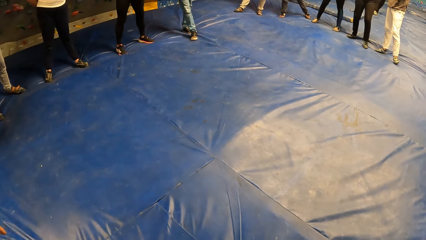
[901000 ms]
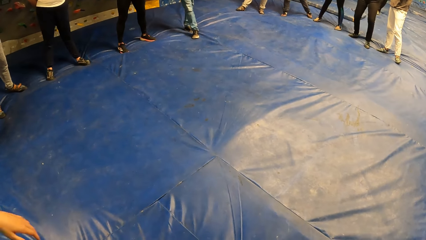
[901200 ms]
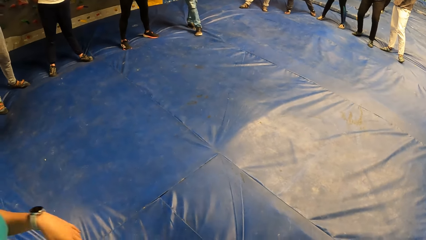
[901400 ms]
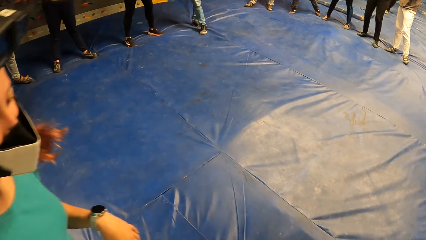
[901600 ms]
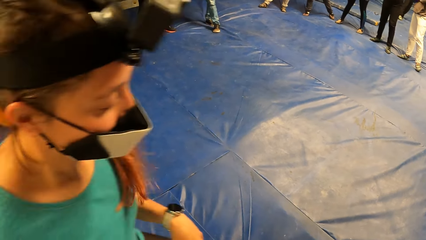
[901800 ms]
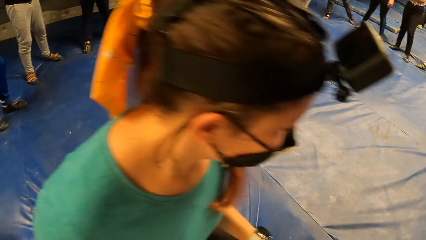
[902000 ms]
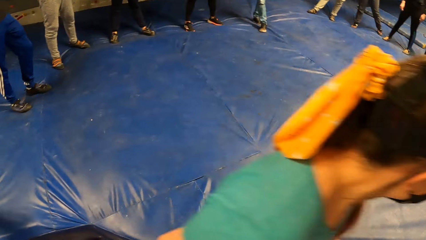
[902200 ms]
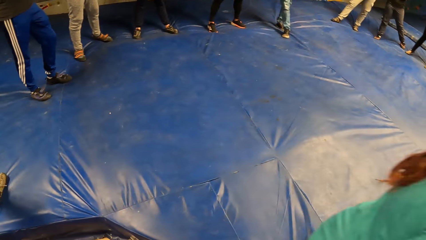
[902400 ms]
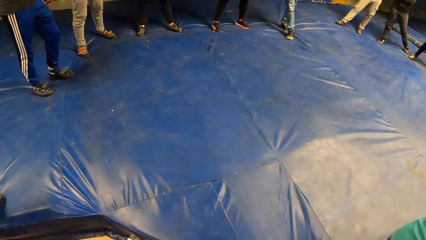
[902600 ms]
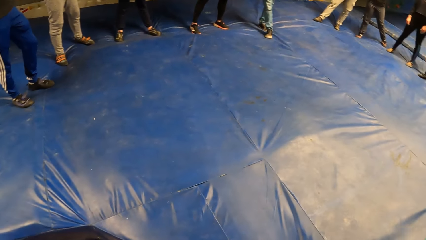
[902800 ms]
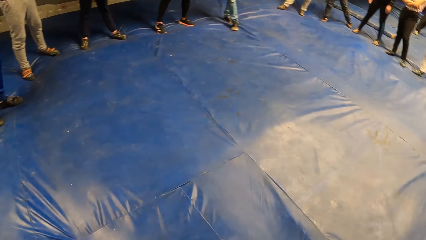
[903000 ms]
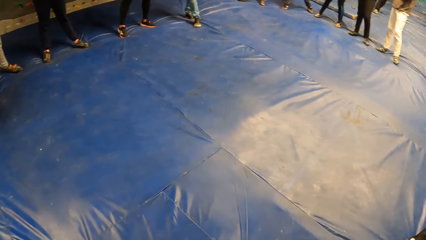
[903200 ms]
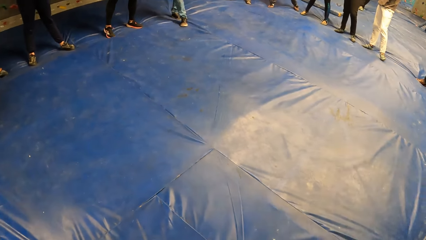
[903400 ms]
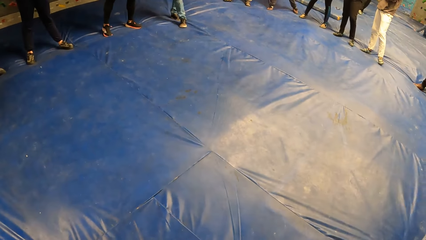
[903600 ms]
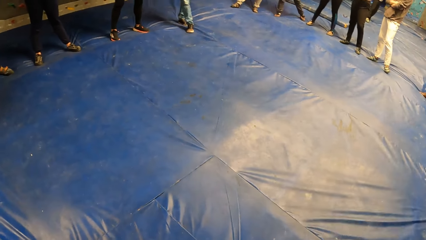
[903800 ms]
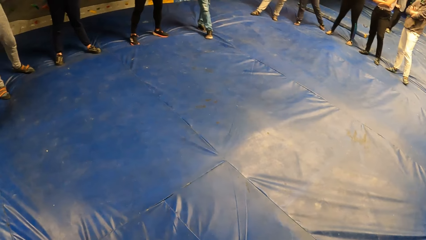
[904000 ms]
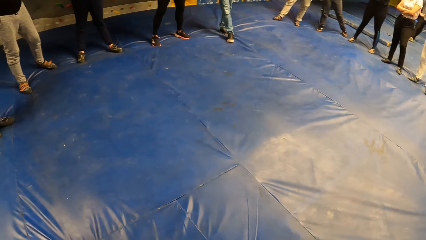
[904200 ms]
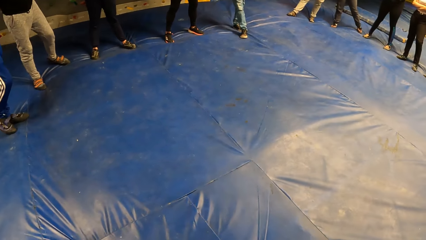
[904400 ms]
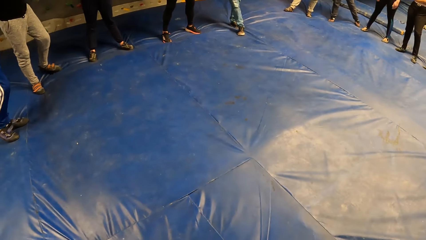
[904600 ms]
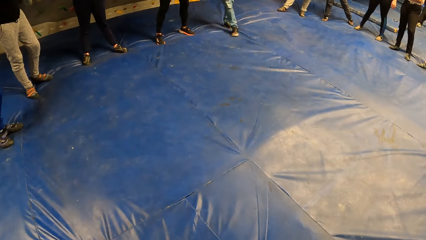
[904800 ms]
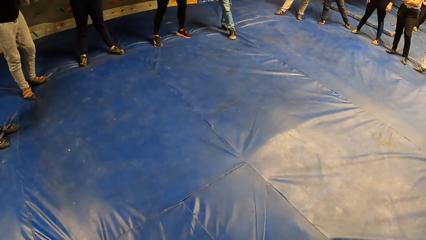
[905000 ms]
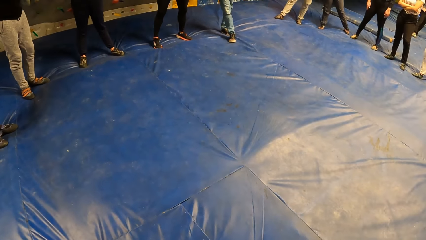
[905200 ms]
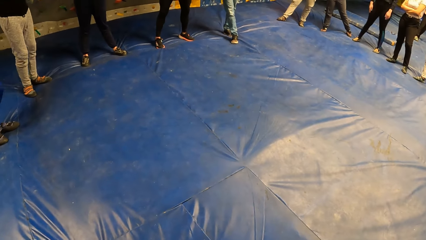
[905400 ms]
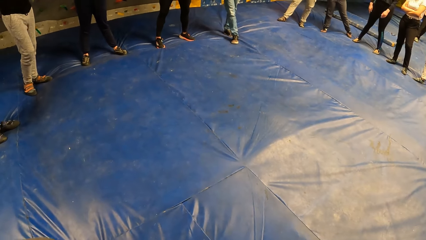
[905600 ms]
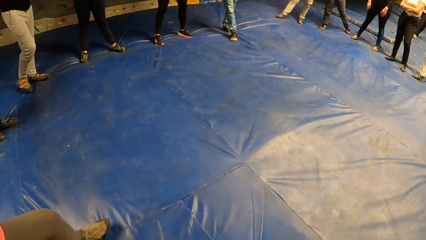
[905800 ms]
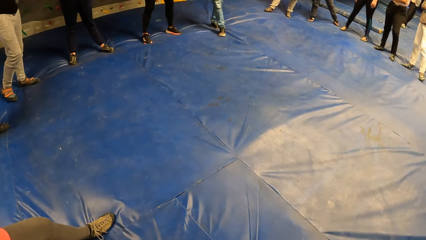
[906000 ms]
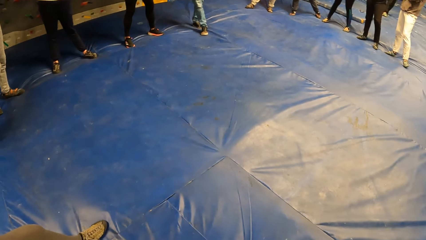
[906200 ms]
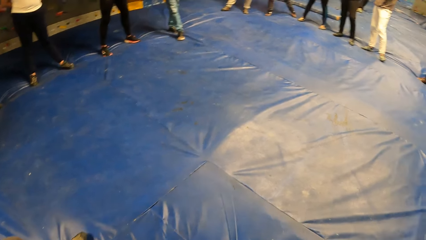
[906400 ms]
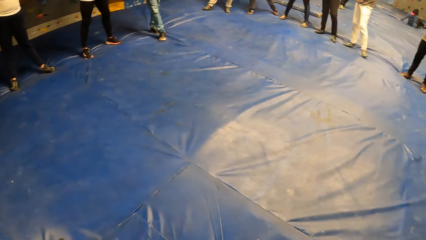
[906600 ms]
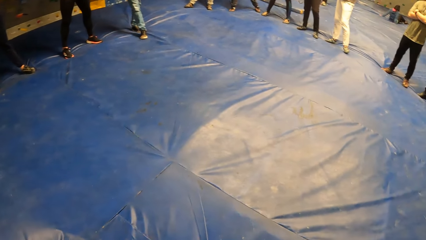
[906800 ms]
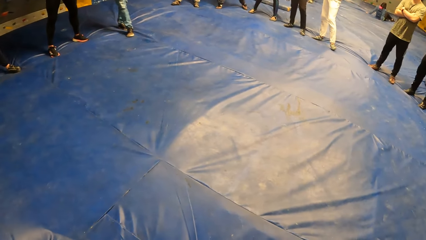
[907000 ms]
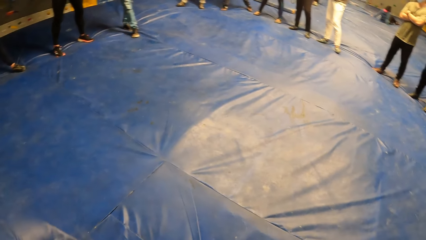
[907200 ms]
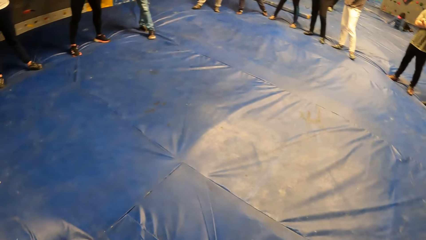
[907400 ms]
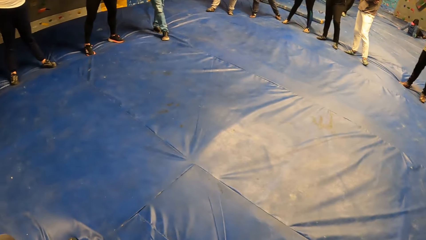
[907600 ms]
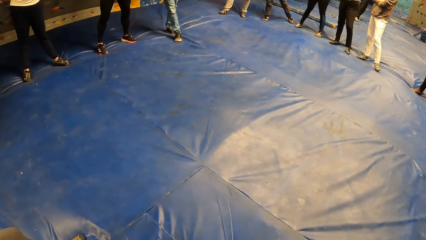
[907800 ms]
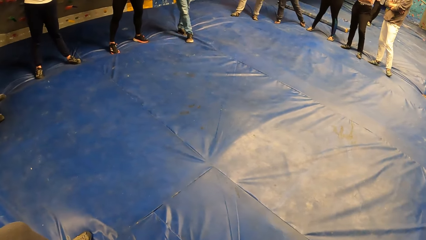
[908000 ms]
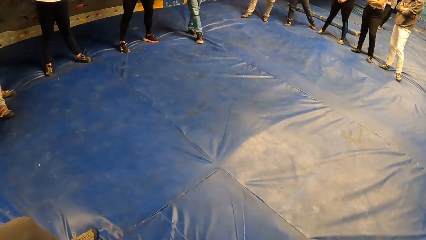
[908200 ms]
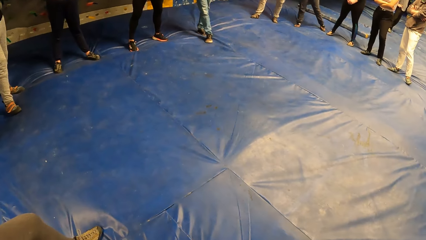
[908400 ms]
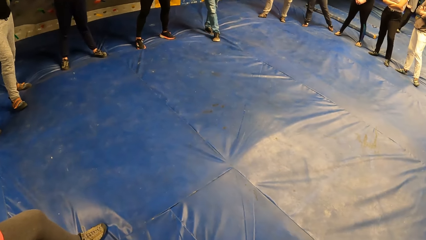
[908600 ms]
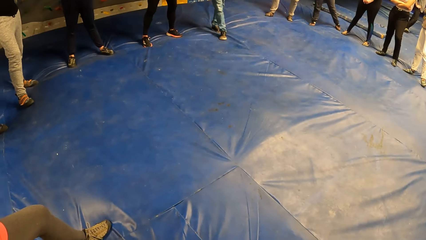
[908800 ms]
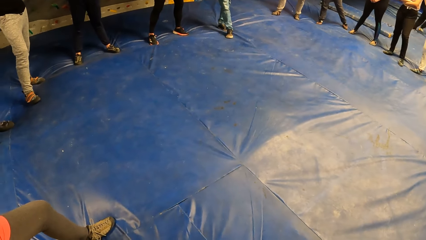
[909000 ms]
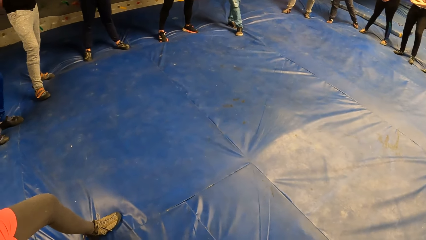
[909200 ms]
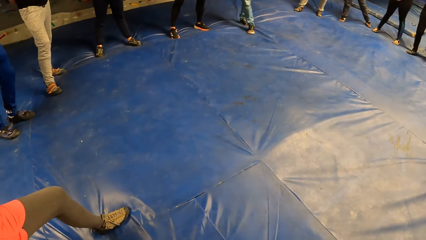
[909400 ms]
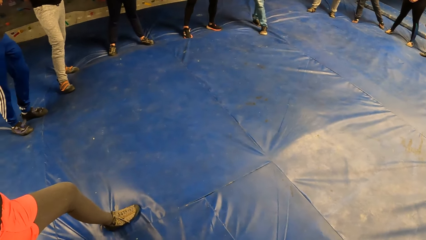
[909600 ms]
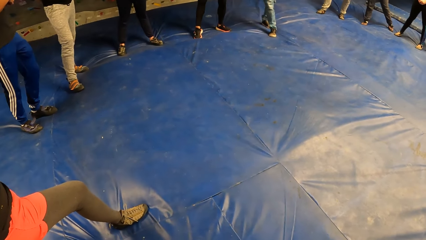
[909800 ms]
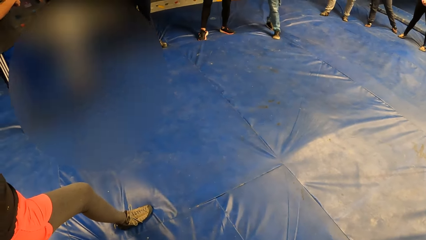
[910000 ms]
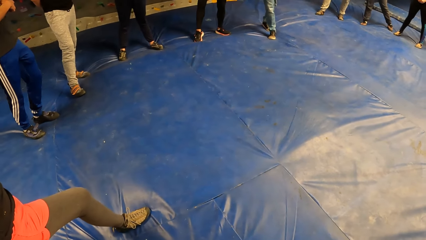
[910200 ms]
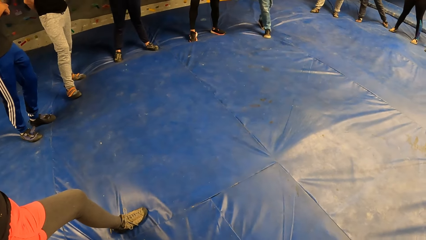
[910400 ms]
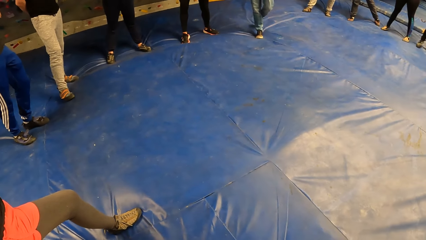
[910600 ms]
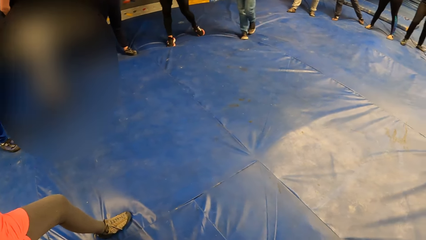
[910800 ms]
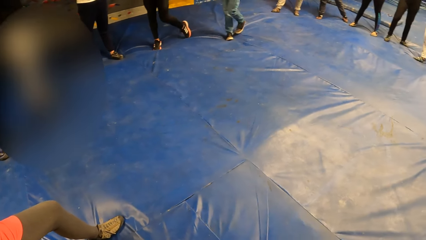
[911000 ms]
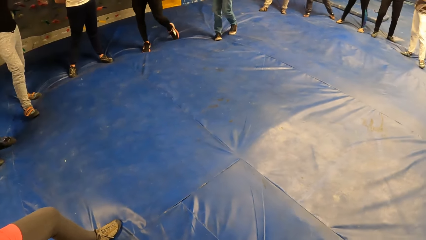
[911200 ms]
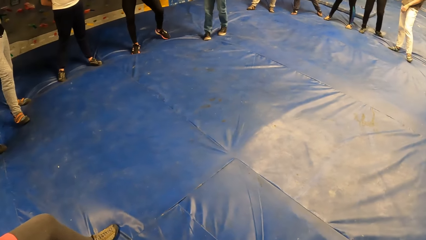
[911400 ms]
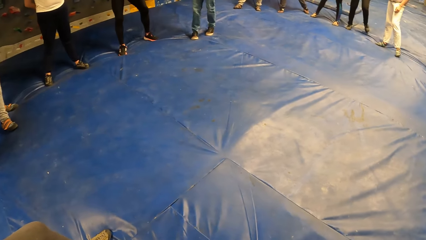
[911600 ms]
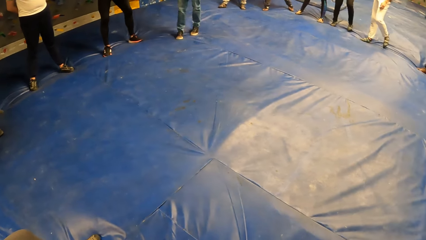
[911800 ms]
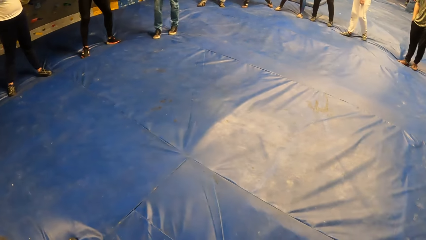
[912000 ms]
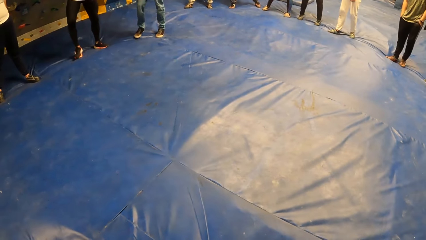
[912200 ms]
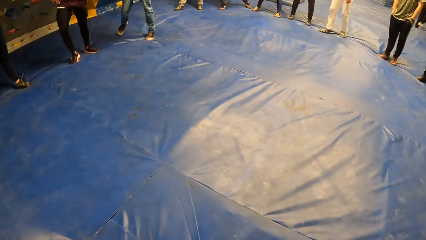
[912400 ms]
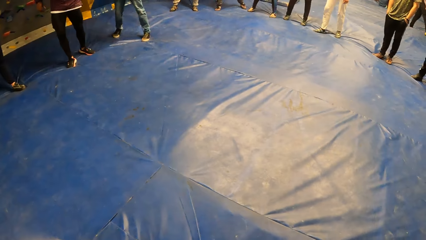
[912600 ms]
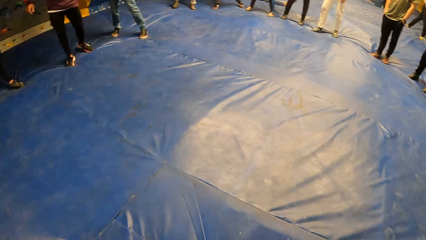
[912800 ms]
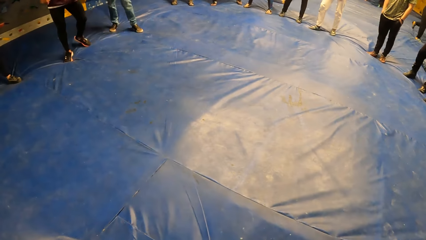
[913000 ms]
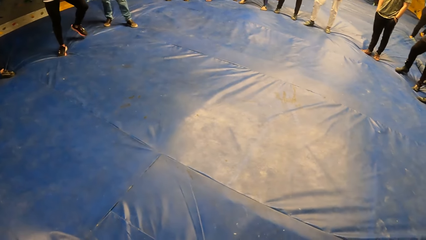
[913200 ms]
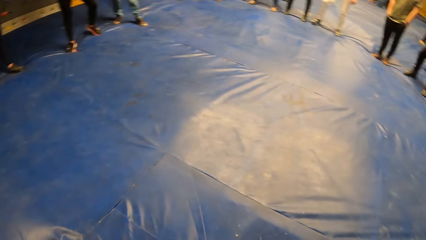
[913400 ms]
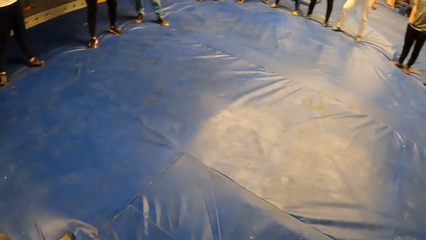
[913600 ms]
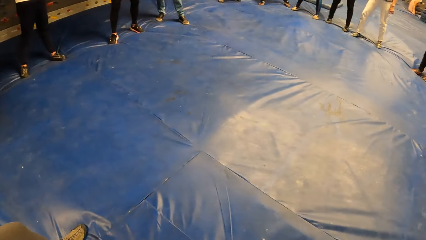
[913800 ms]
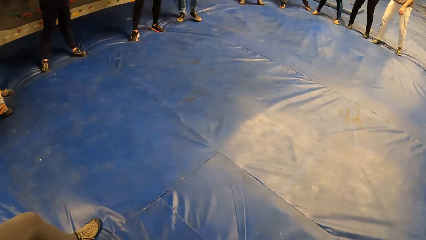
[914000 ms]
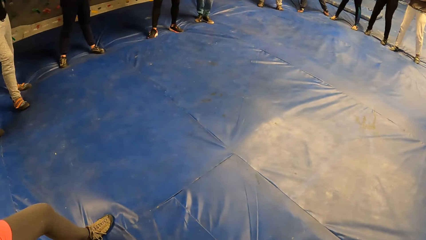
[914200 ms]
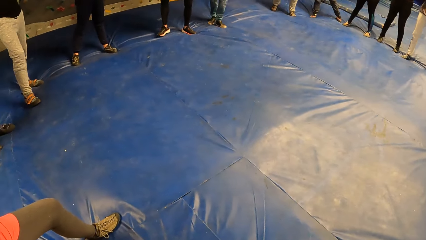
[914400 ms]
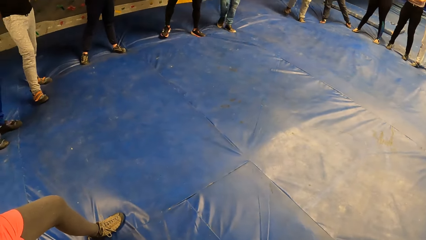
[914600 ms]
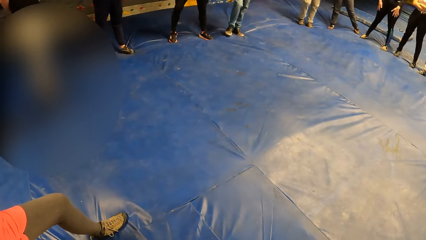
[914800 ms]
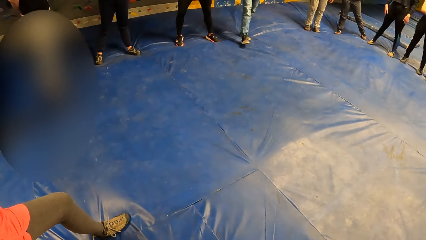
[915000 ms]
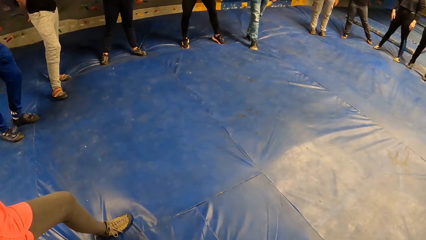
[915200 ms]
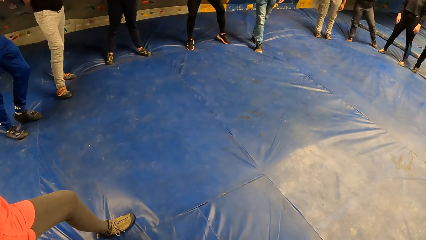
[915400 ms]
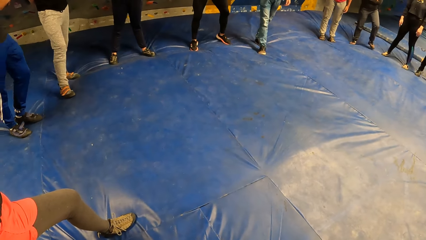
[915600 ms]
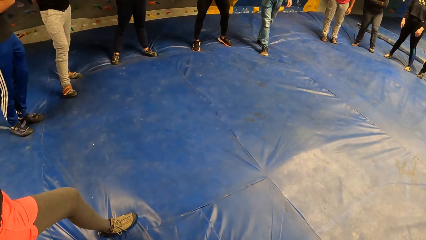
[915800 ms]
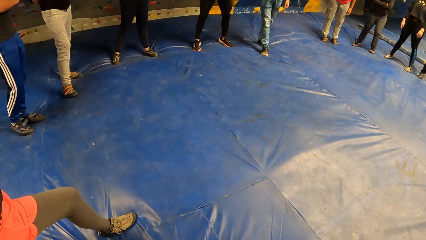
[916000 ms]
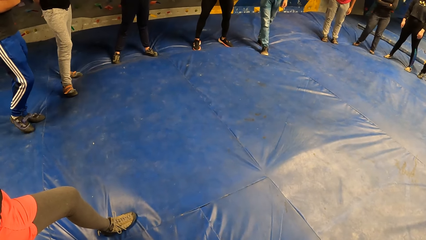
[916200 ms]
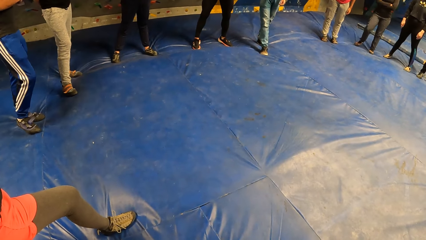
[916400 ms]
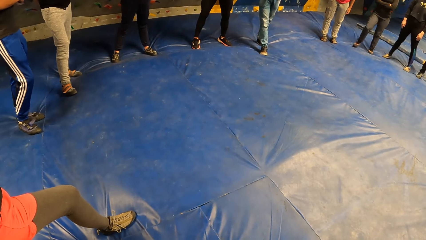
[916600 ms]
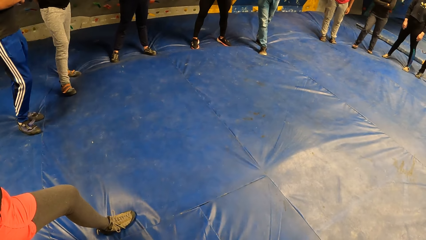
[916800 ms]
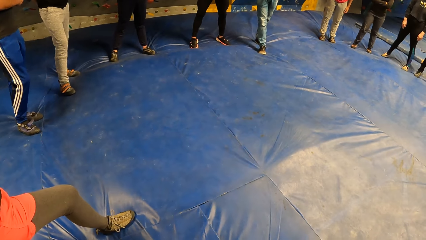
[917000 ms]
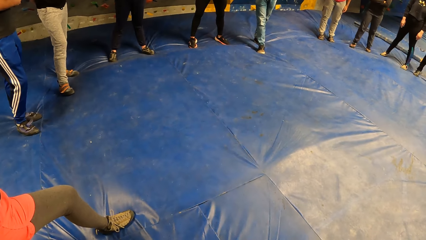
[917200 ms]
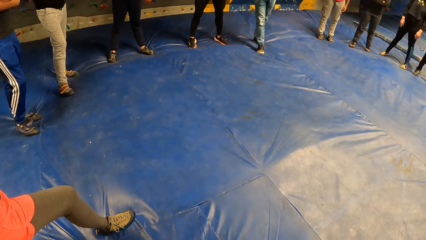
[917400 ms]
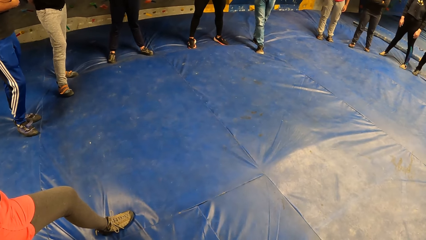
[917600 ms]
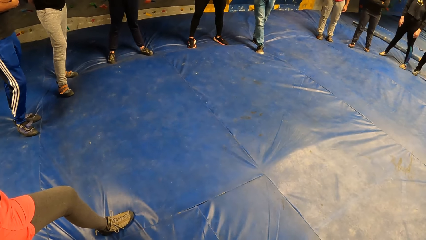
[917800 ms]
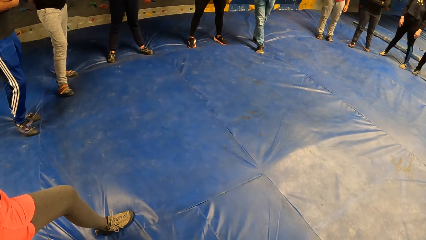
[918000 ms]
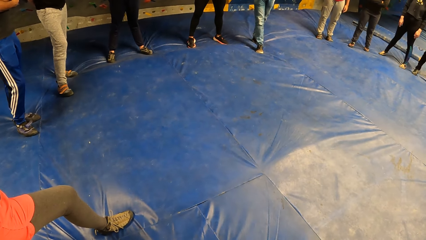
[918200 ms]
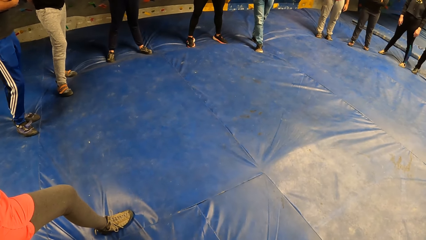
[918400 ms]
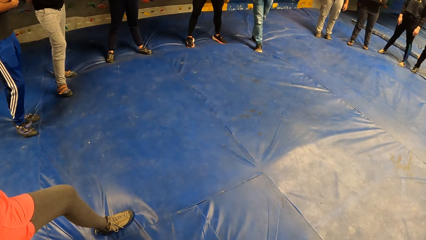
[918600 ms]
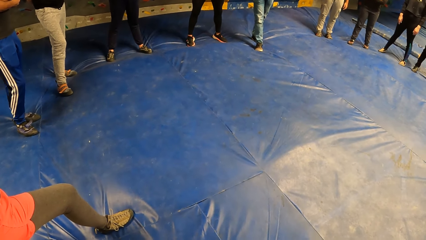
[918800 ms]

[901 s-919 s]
A lady moves the legs. Another lady fidgets and walks past the camera wearer. A man fidgets. Another man moves the leg. Another lady moves the leg. Another man fidgets.
